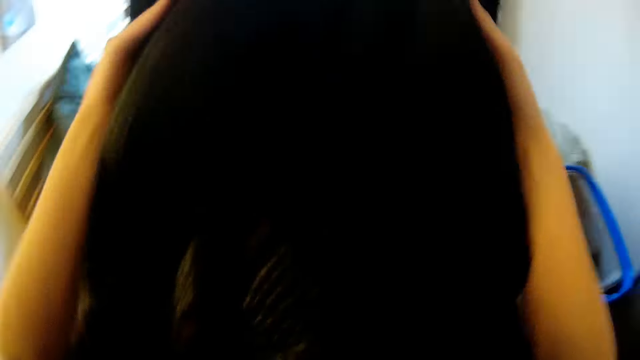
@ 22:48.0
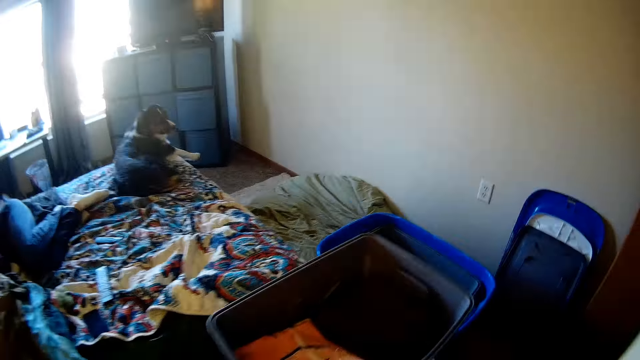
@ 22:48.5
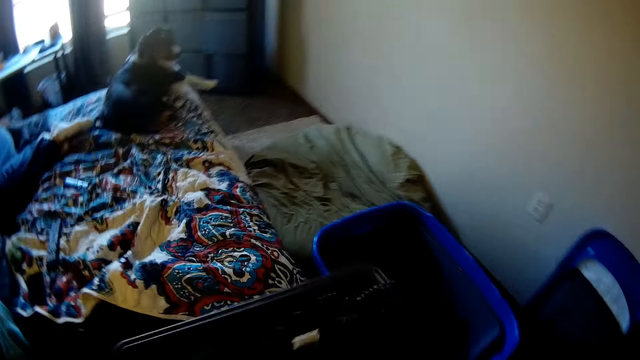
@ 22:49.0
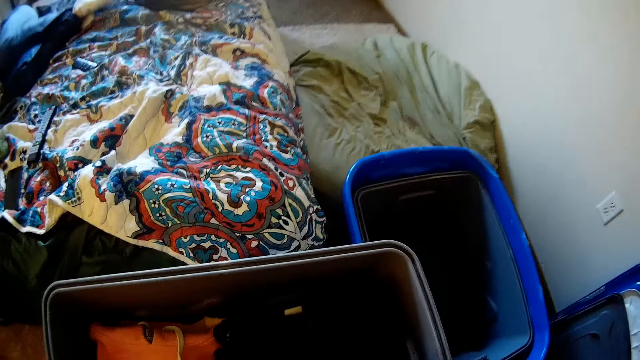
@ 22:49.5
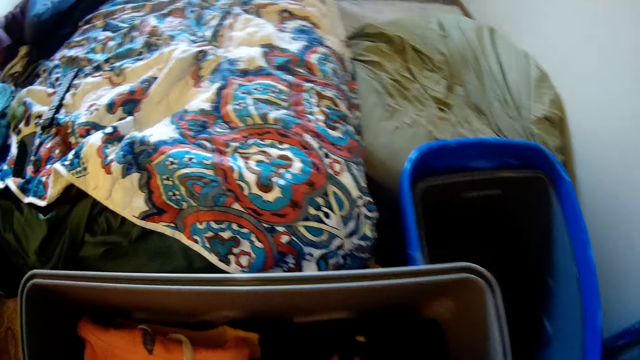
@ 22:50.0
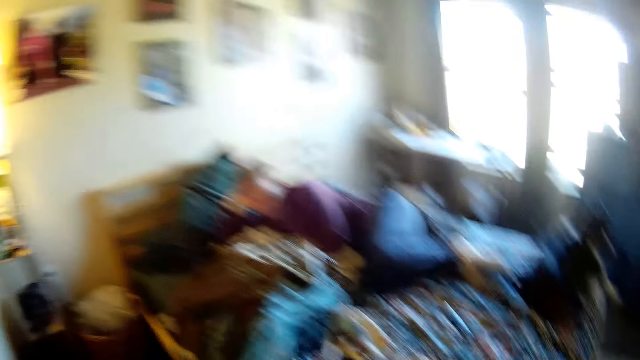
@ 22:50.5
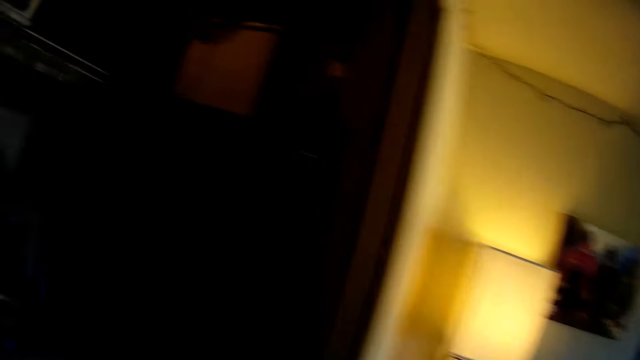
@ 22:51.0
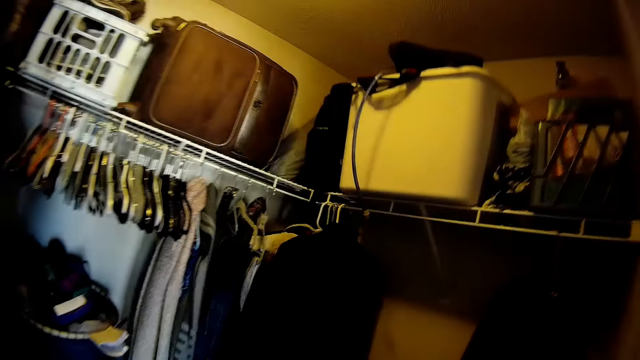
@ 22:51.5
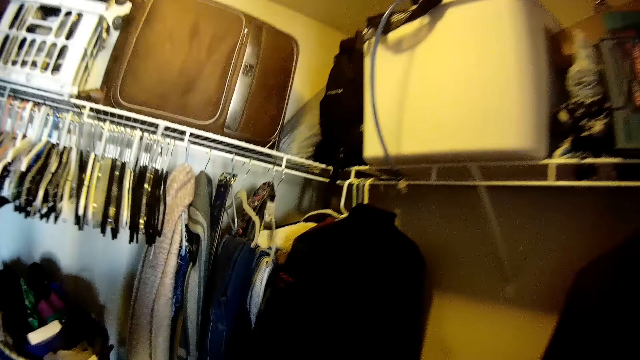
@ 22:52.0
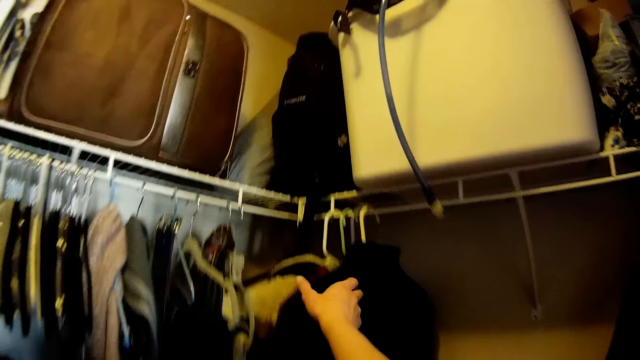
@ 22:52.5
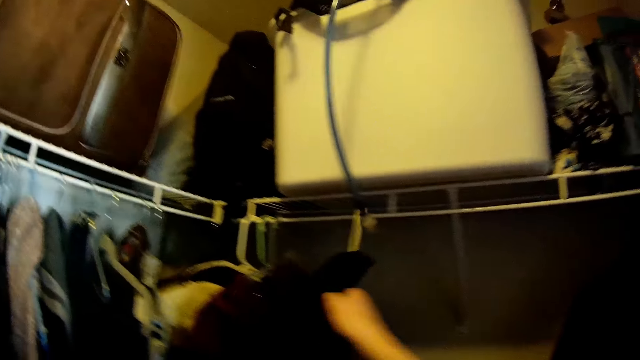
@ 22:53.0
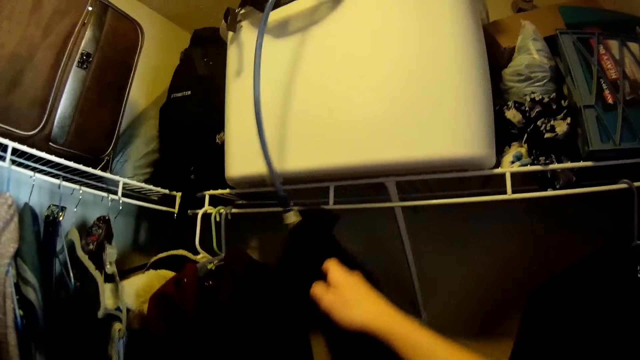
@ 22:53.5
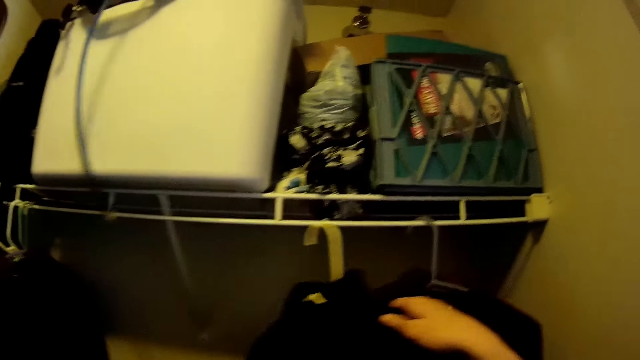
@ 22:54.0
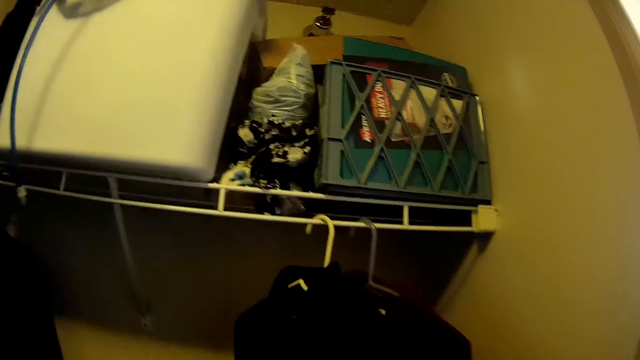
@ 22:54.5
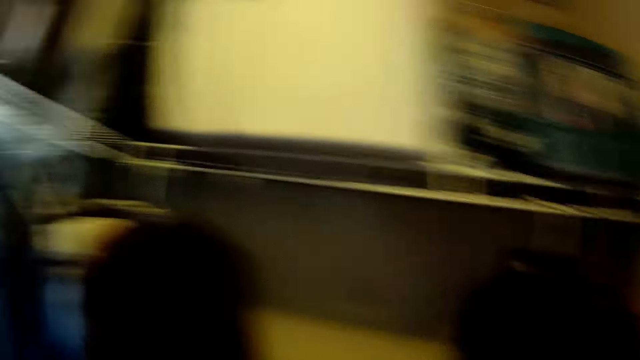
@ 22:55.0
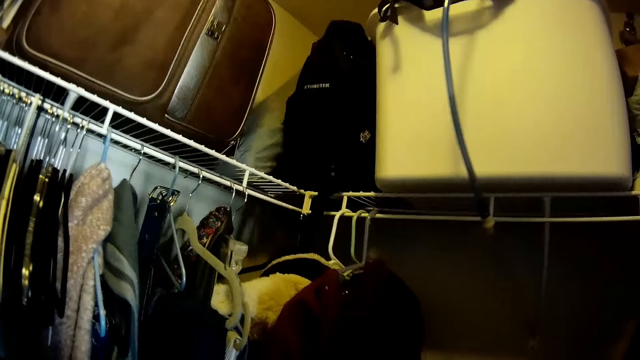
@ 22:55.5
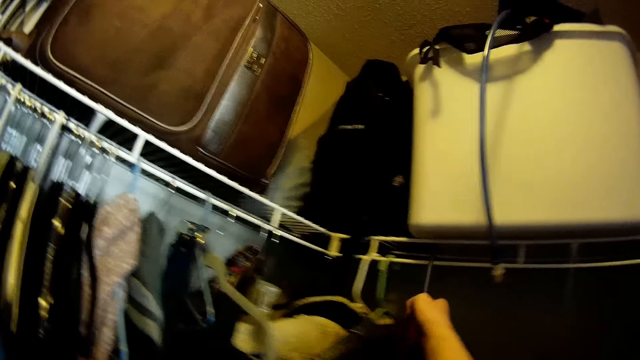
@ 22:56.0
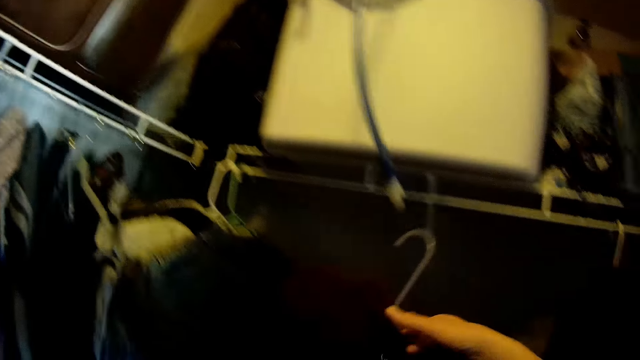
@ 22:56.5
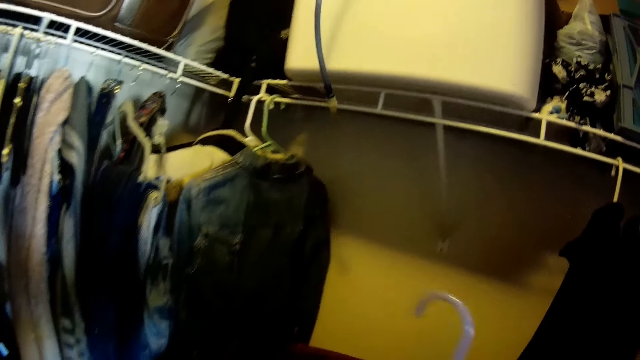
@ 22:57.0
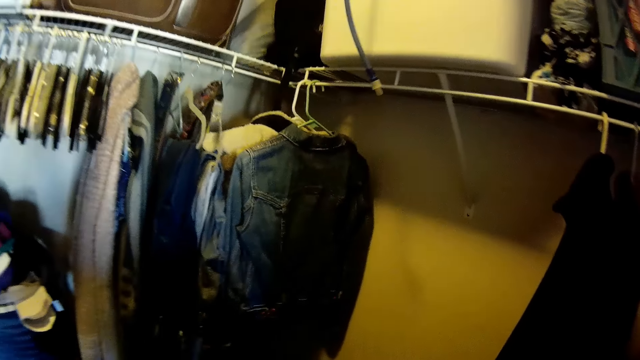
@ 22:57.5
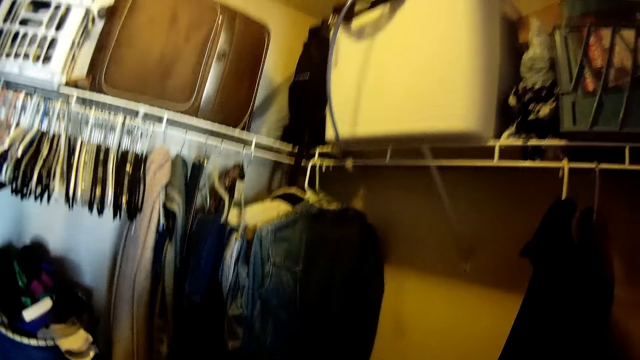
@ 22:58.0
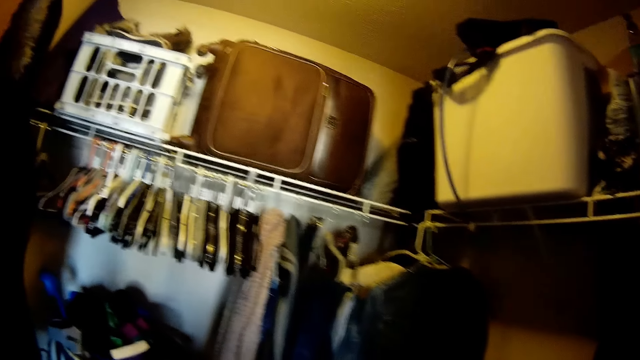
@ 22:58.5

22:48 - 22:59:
The camera wearer puts apparel in the case. They move around. They take a coat from the hanger. They hang the coat. They take the coat.

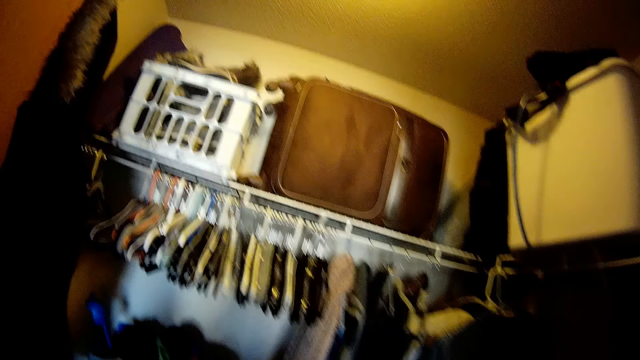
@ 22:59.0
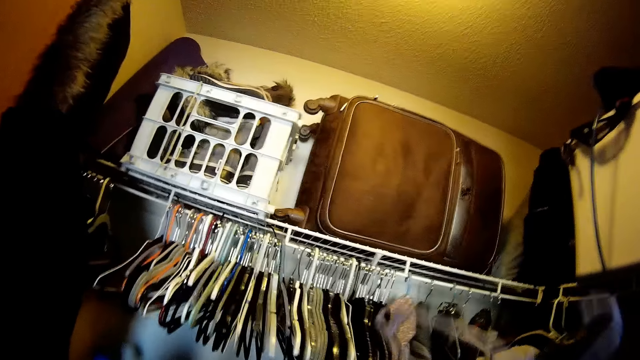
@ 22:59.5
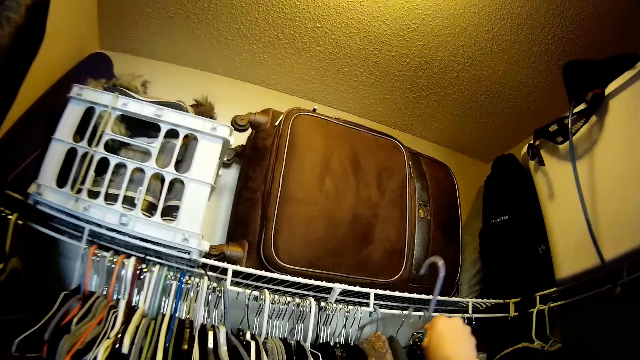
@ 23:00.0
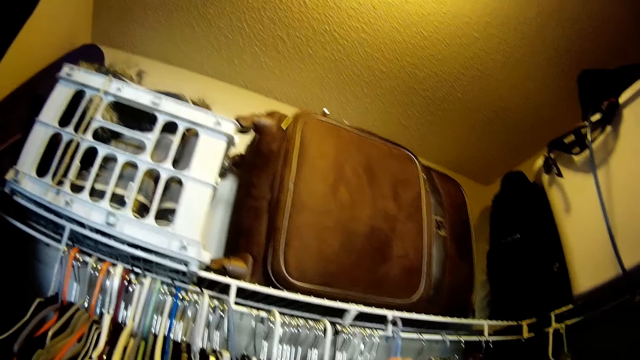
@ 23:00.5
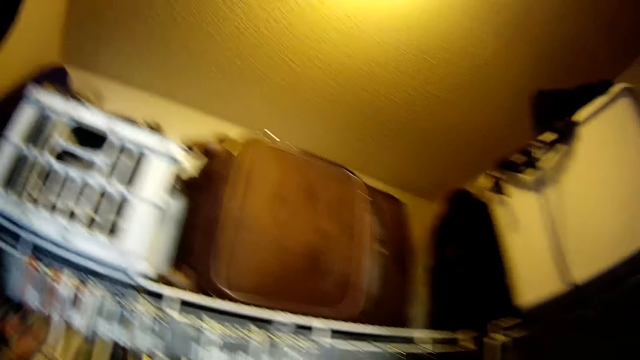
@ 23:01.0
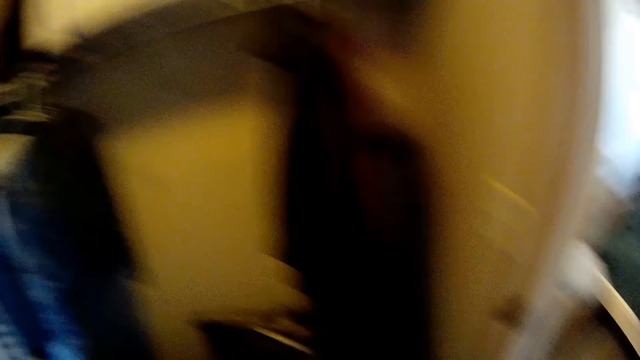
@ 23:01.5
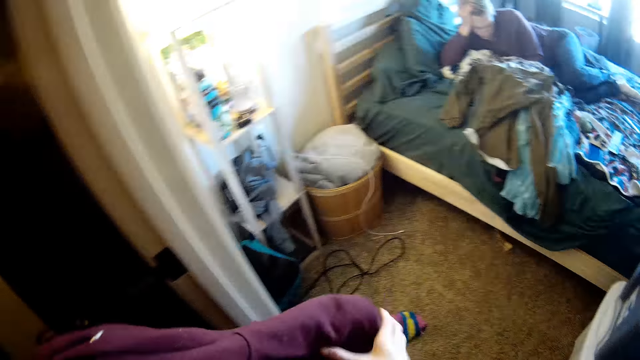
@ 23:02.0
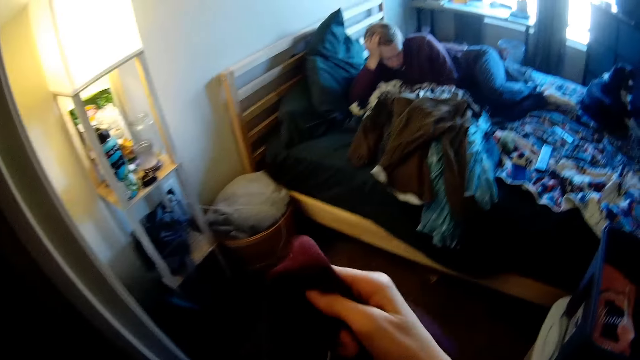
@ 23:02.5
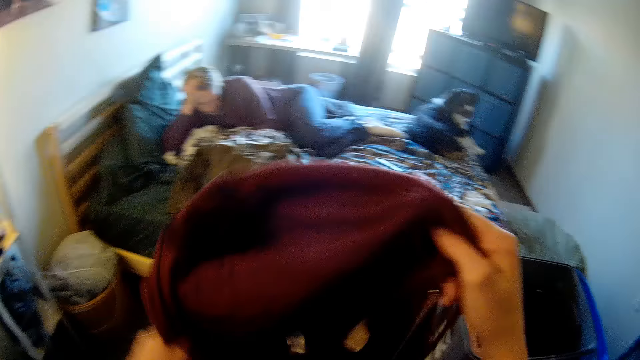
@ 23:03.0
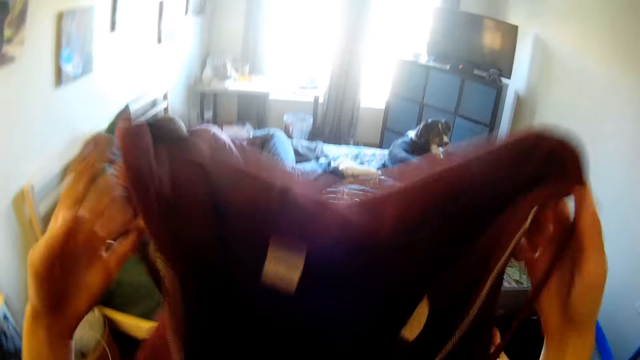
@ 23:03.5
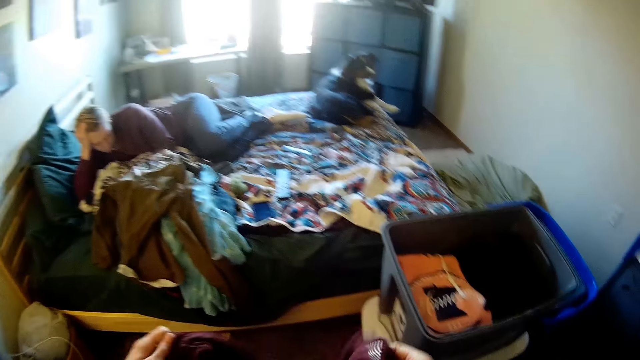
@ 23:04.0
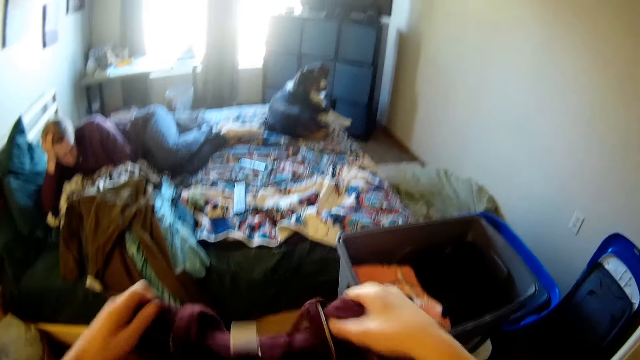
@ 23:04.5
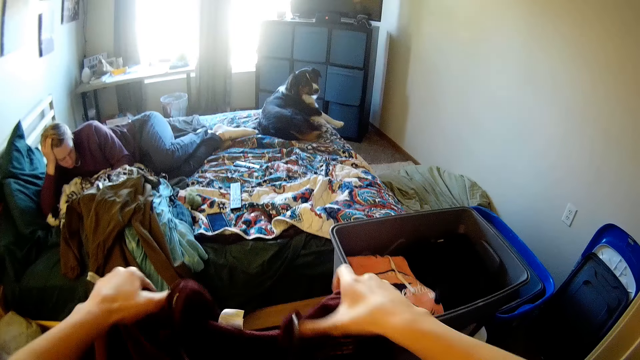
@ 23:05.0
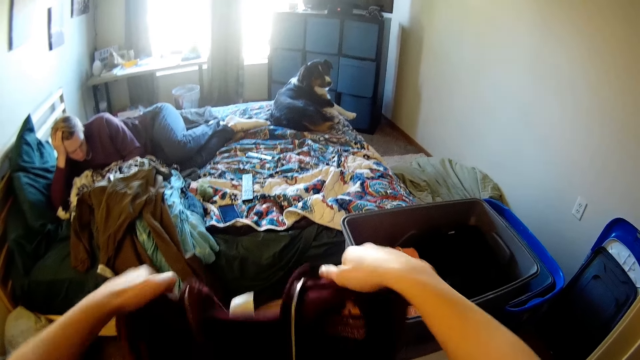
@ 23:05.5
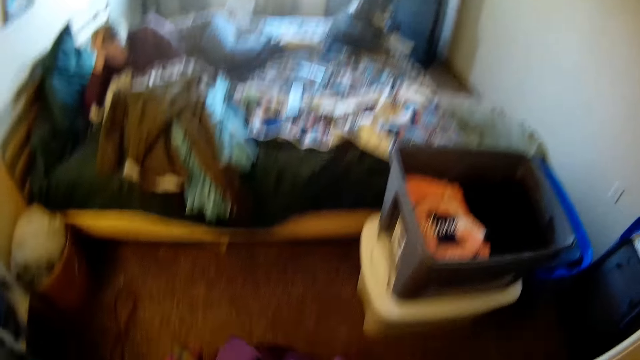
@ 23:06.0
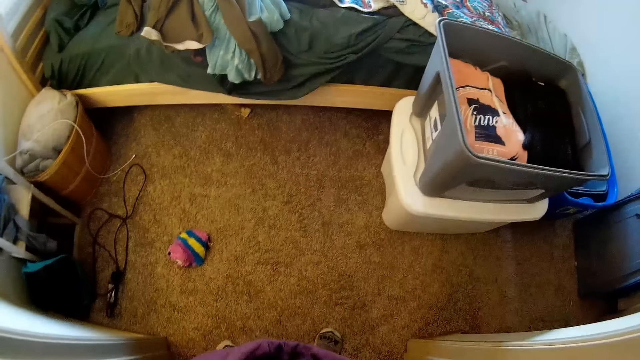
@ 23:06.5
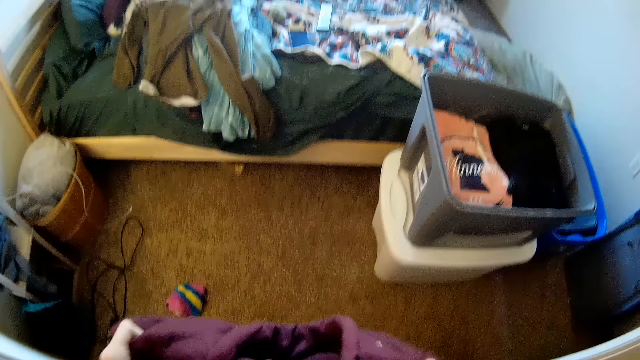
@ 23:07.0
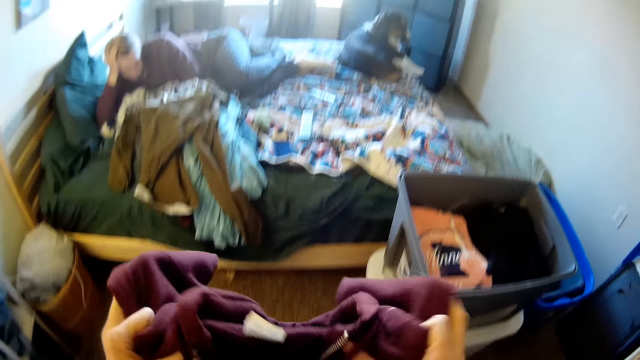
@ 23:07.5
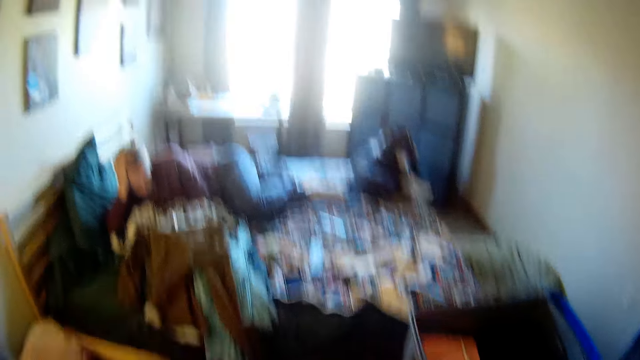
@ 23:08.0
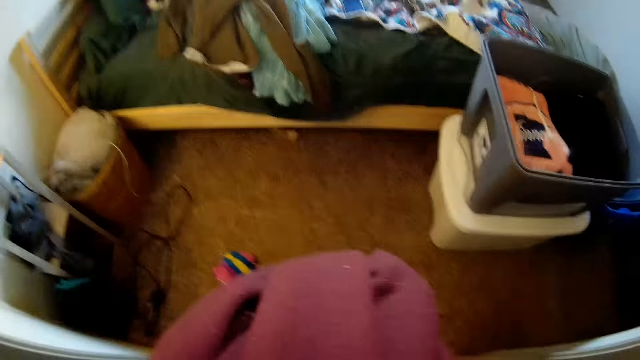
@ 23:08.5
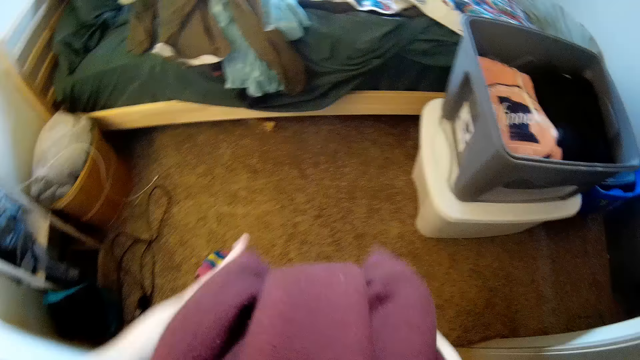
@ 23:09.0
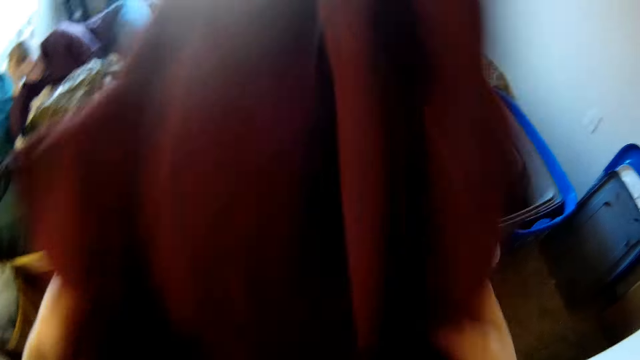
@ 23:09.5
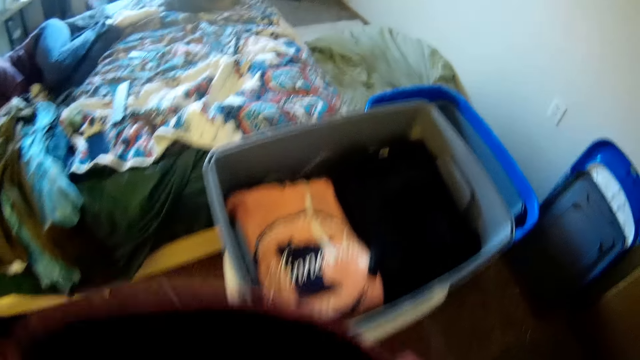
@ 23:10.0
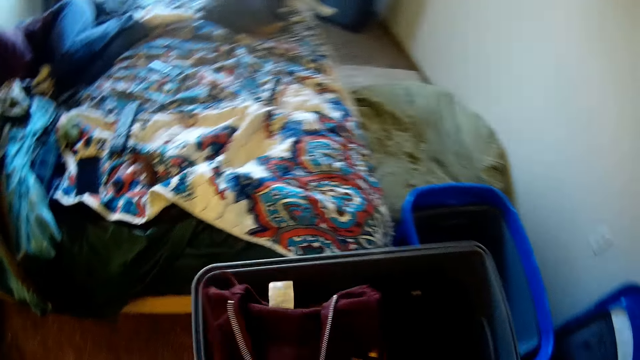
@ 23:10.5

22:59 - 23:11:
The camera wearer hangs a hanger. They move around. They hold apparel and fold the apparel.
